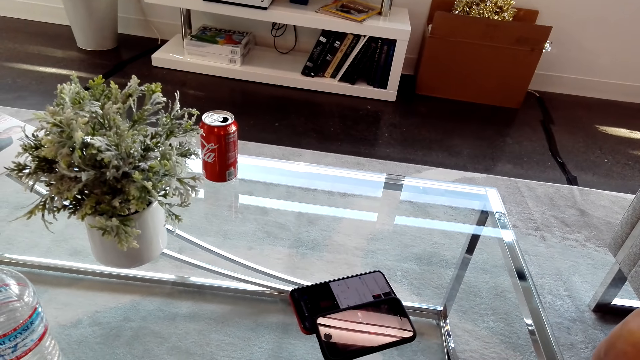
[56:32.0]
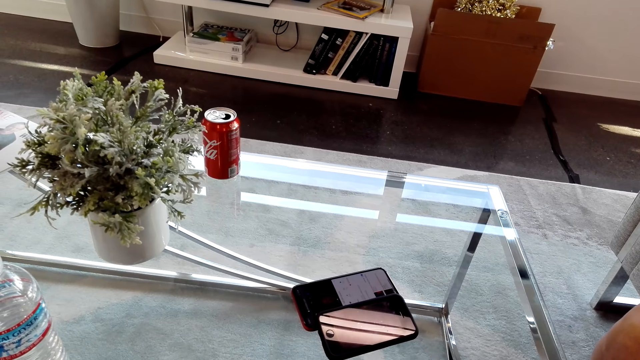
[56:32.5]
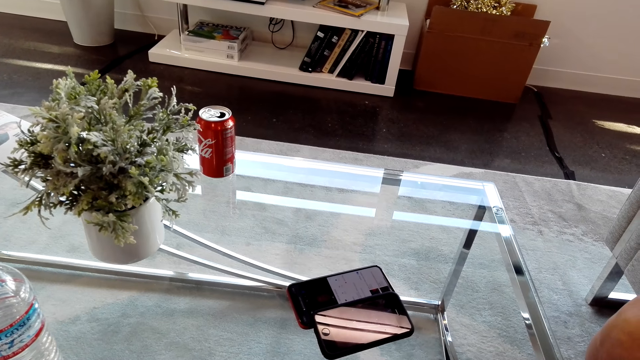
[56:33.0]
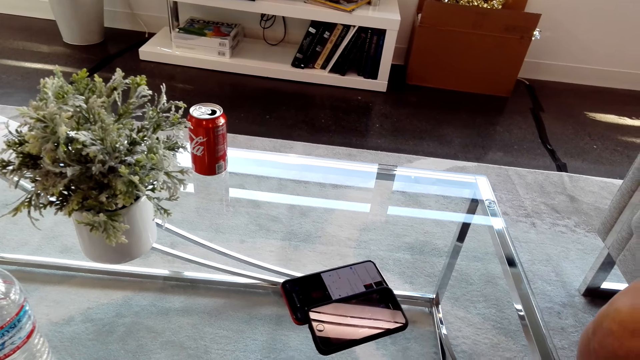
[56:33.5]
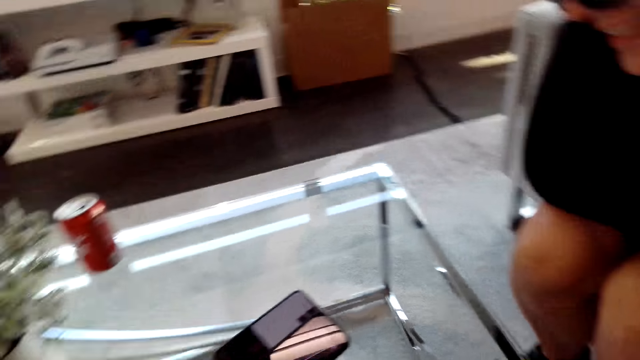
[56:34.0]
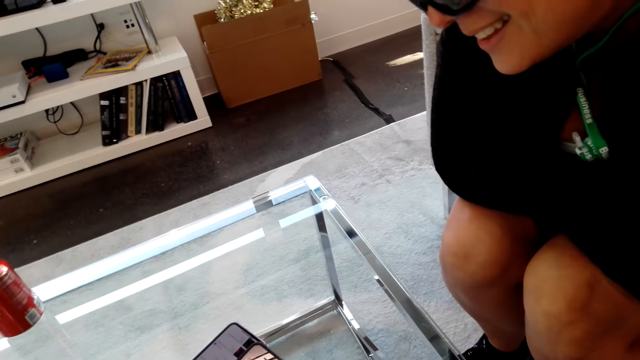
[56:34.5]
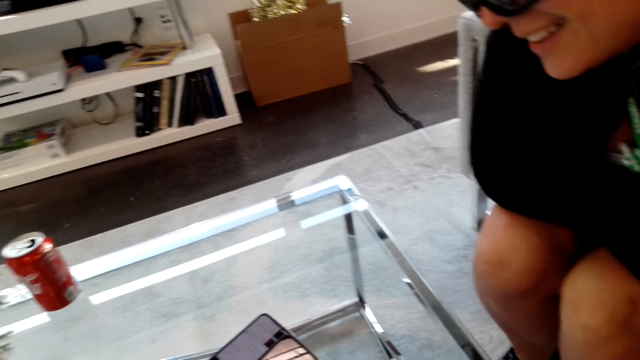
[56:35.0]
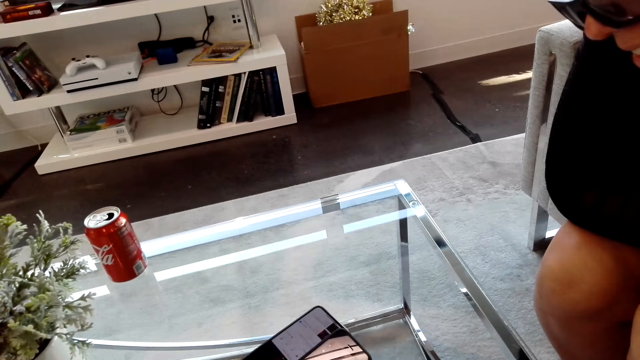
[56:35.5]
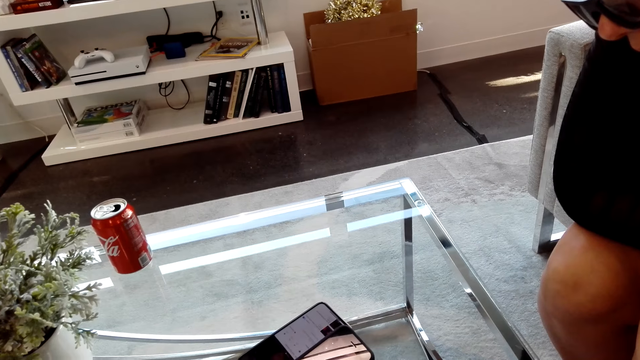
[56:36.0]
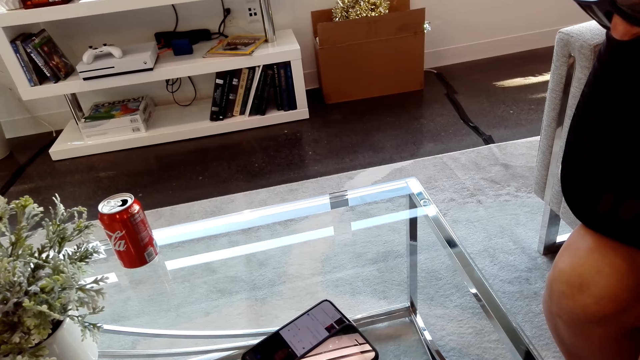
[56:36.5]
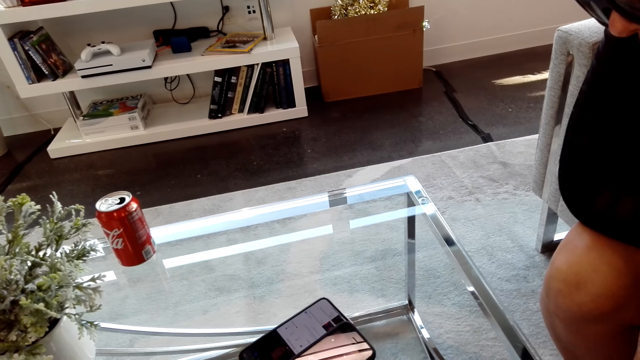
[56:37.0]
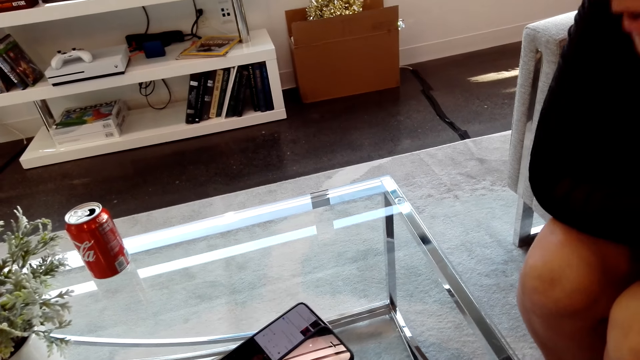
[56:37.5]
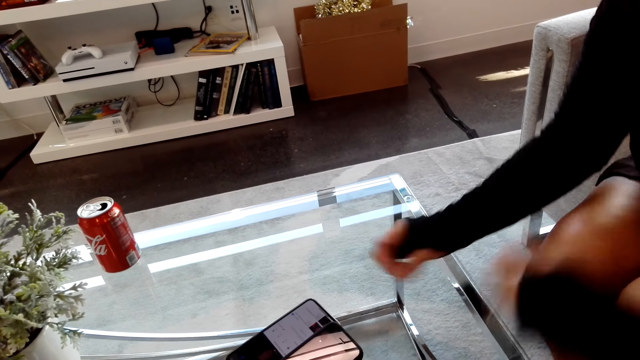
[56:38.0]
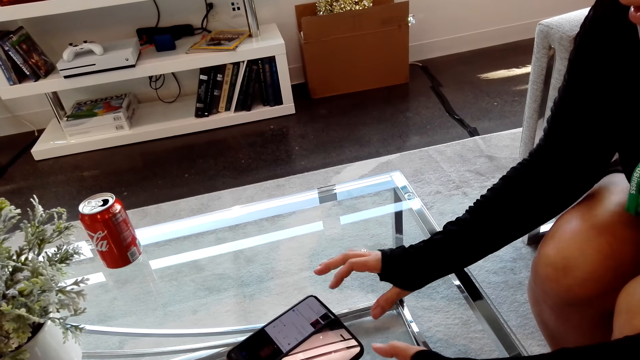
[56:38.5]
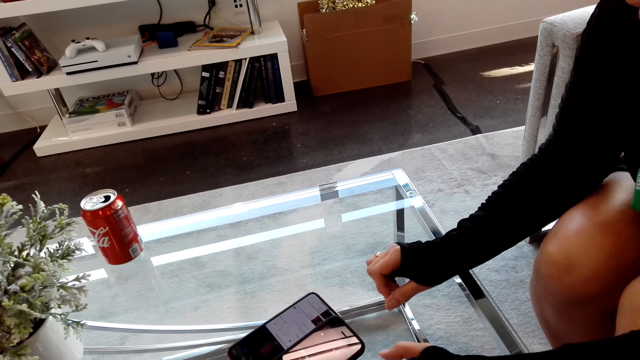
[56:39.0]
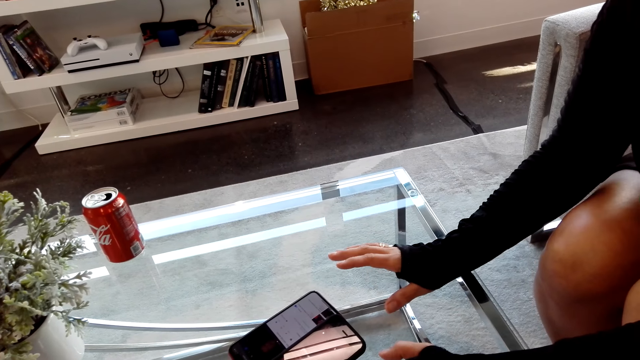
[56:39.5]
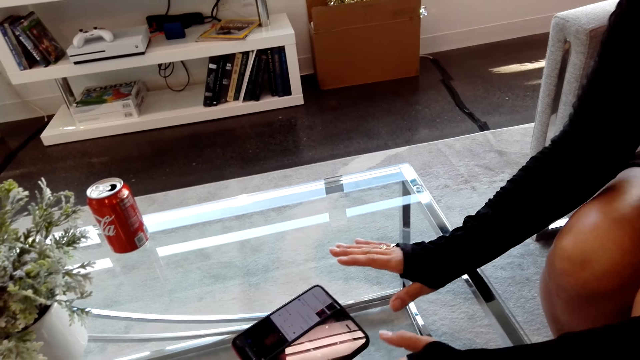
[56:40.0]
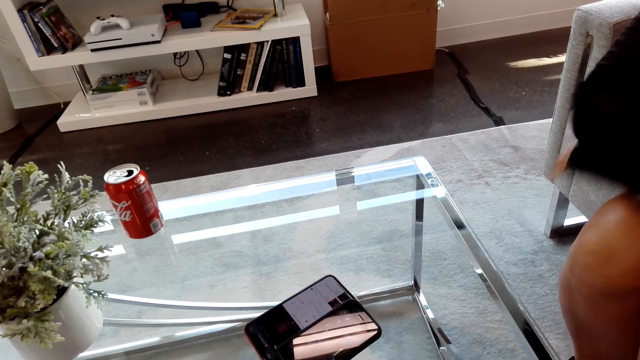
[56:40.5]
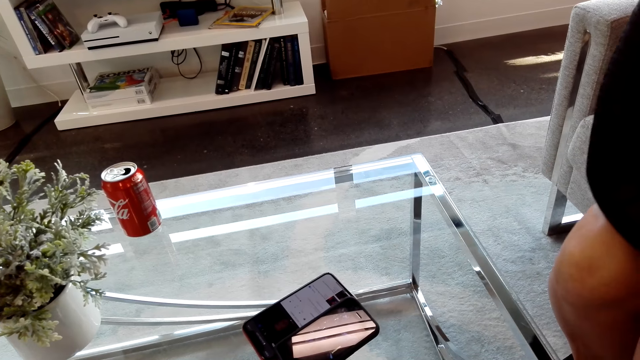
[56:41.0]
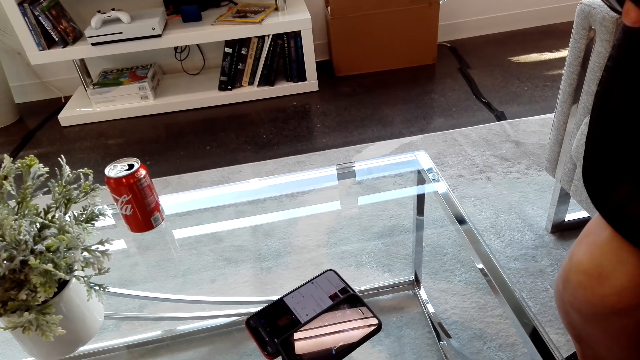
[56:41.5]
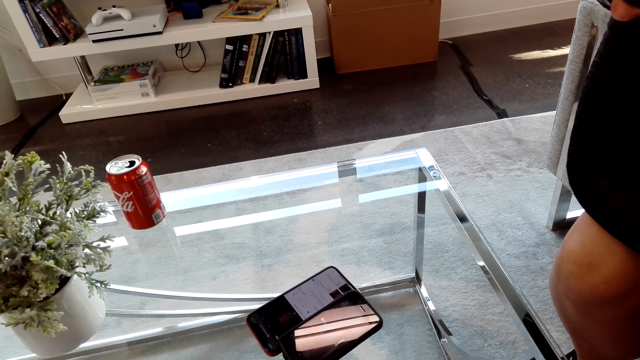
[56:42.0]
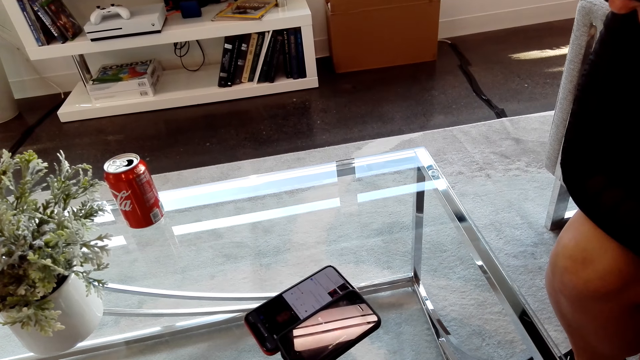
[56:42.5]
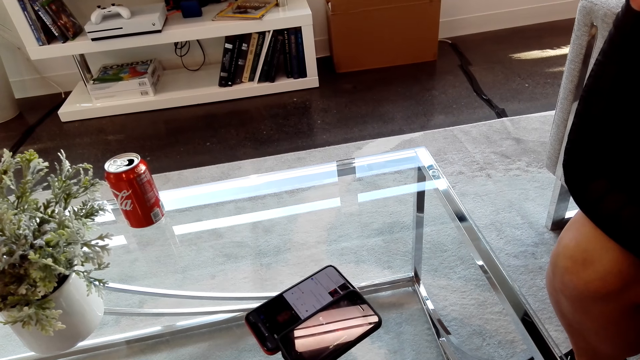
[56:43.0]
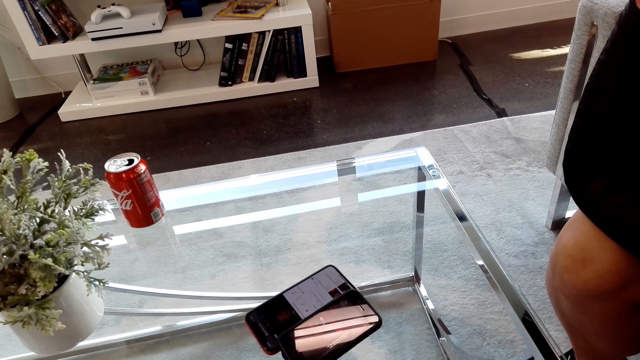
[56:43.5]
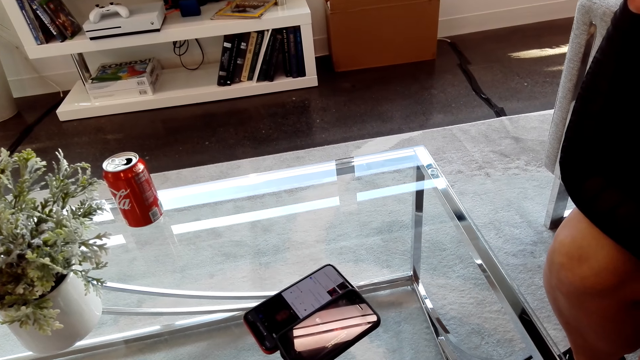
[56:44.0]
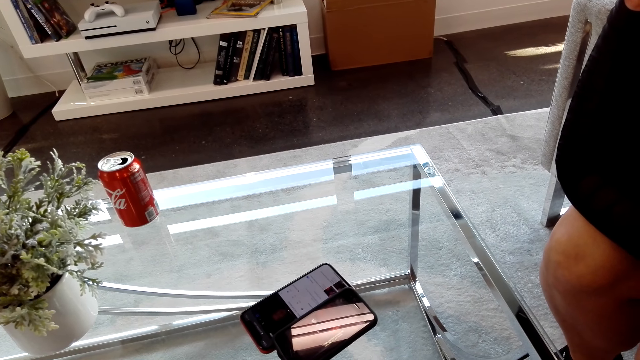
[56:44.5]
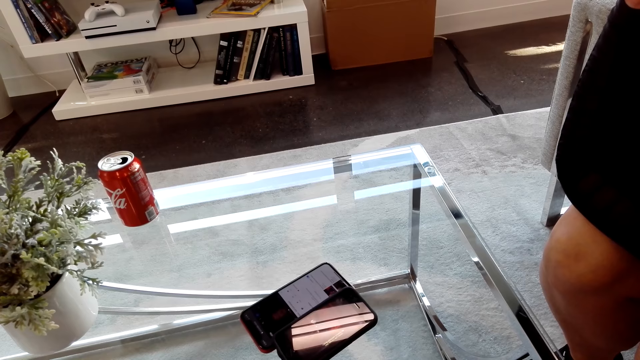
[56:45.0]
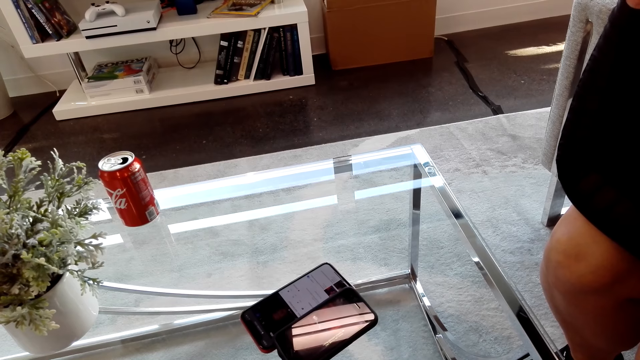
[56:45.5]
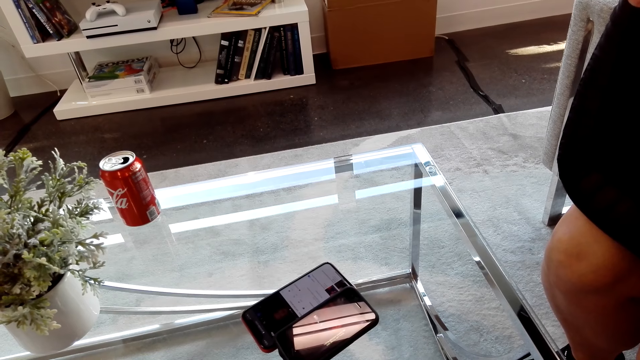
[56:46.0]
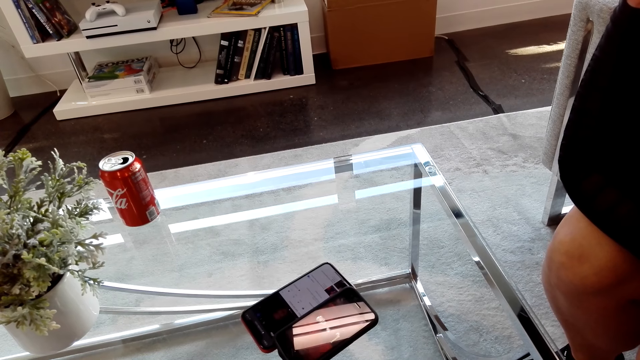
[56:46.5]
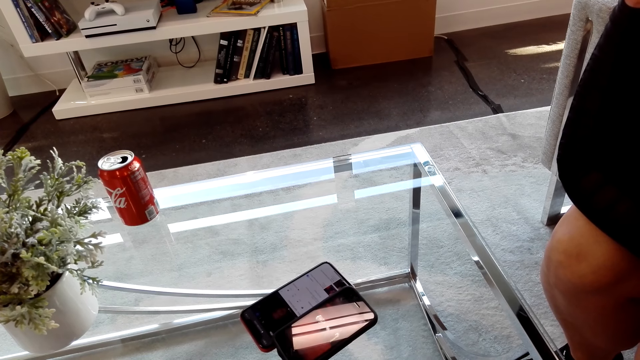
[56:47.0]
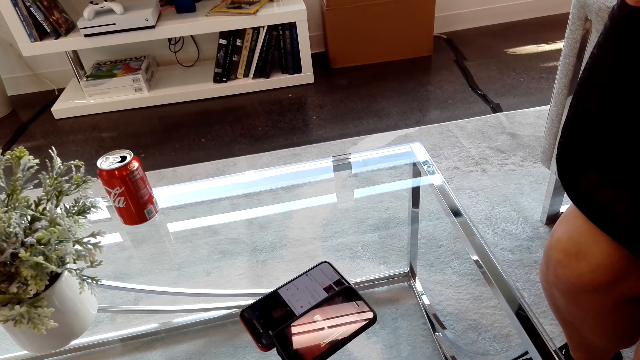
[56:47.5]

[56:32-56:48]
The camera wearer looks at a lady. They look at the phone. They talk to the lady. The lady touches the table. The camera wearer looks at the phone.

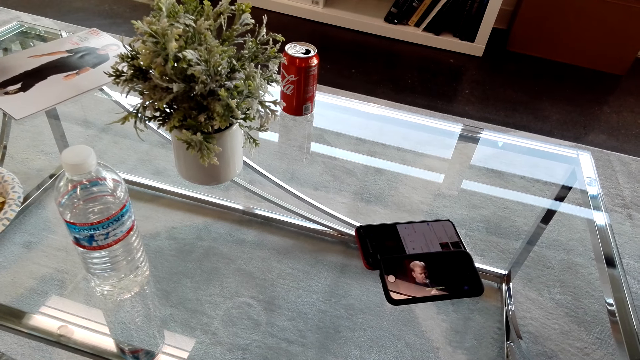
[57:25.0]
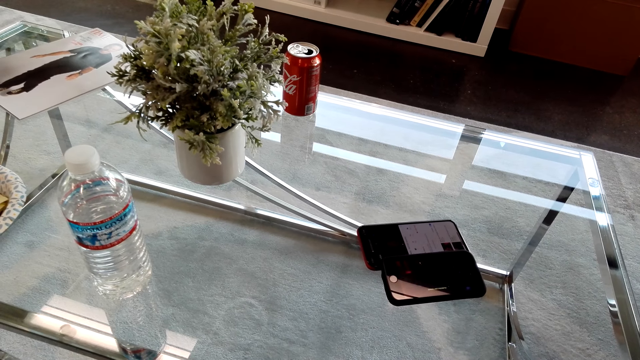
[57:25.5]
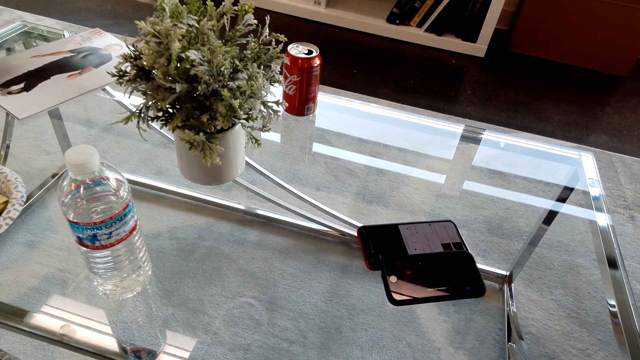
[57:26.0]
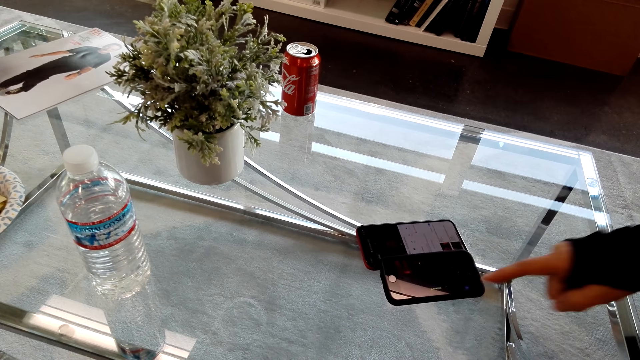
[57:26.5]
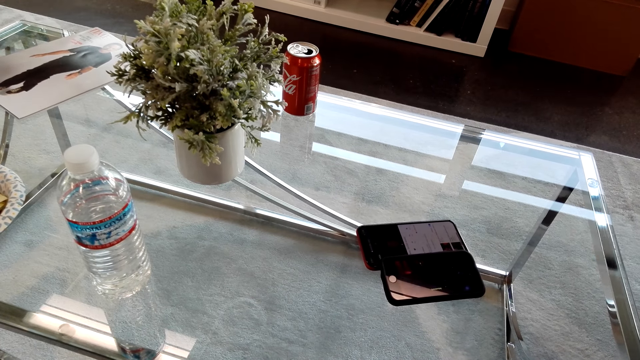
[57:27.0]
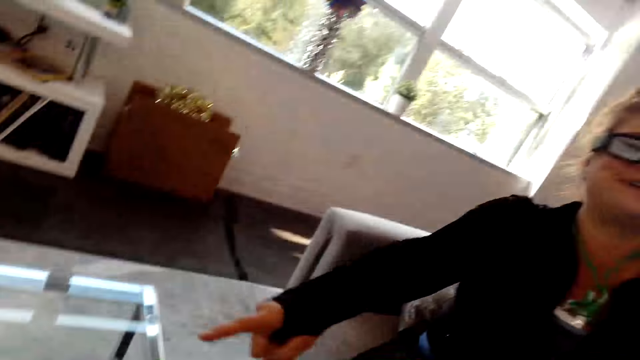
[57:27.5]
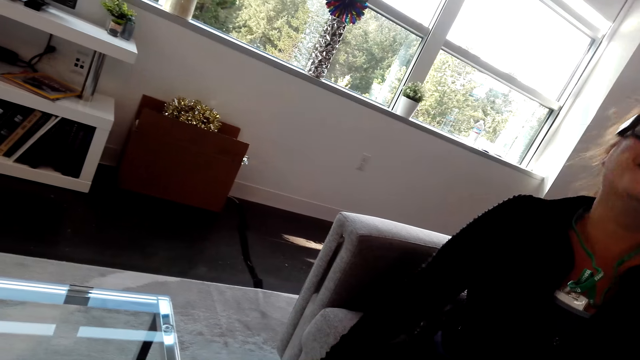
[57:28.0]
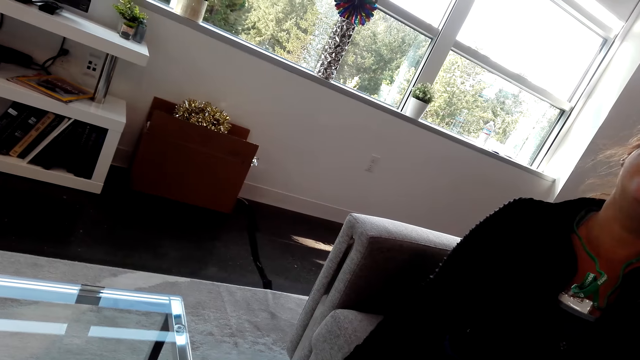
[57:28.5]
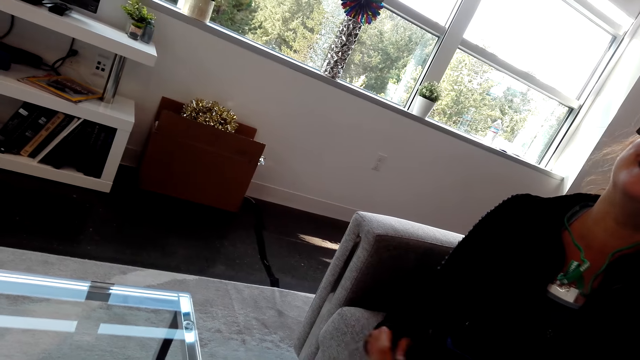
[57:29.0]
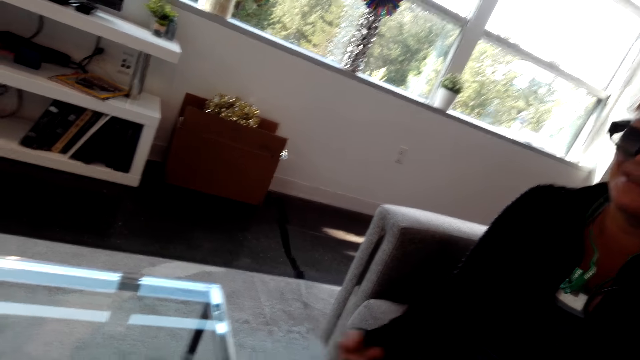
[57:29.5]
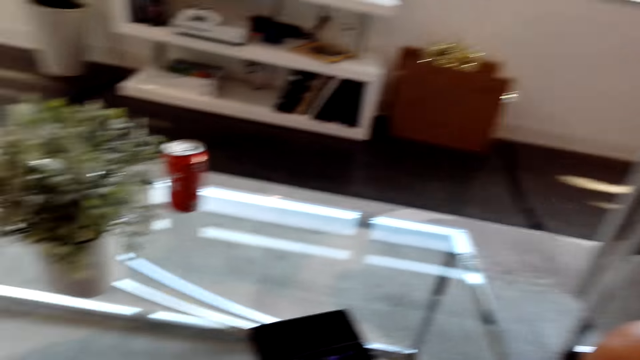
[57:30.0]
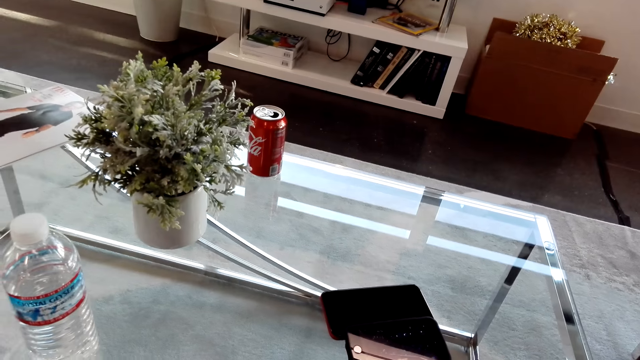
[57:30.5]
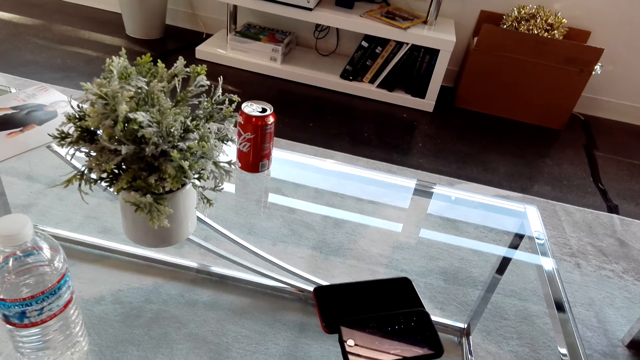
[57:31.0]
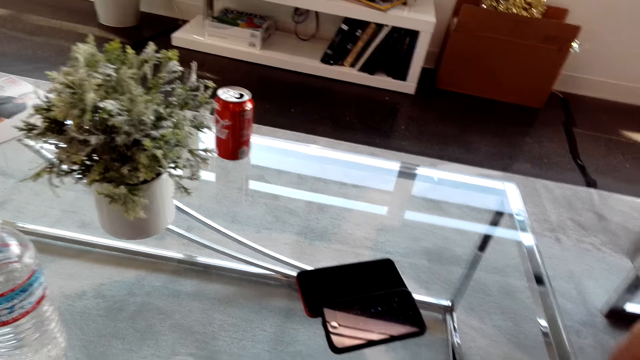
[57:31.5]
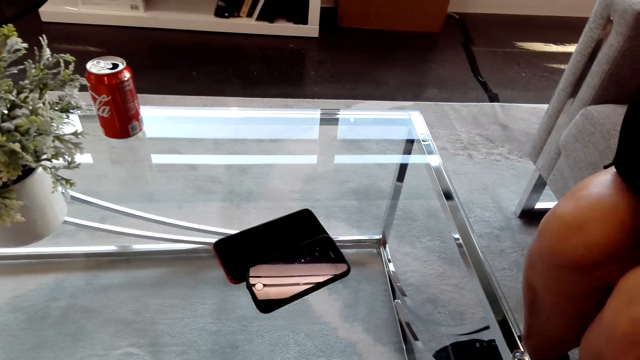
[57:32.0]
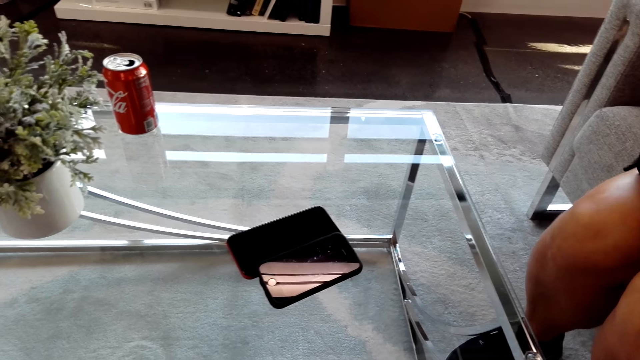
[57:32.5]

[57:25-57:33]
A lady speaks with gestures to the camera wearer. The camera wearer looks at the lady. The lady points the phone. The camera wearer looks at the phone.
